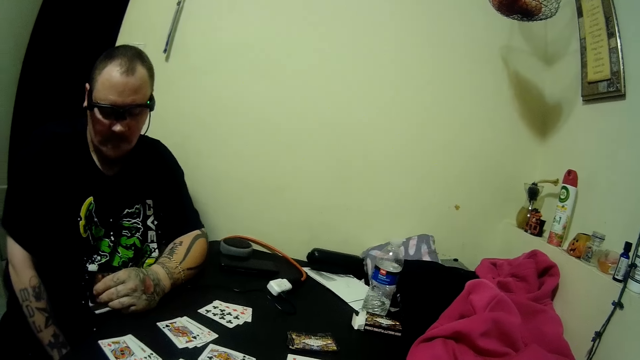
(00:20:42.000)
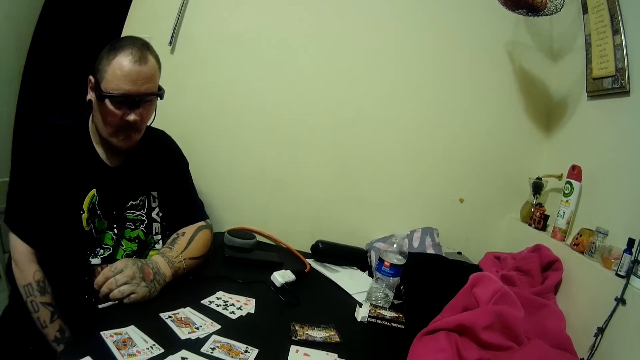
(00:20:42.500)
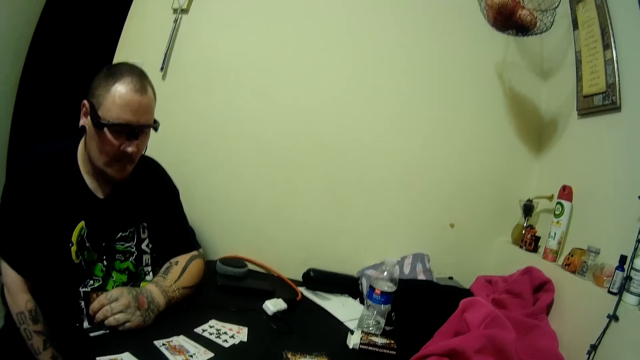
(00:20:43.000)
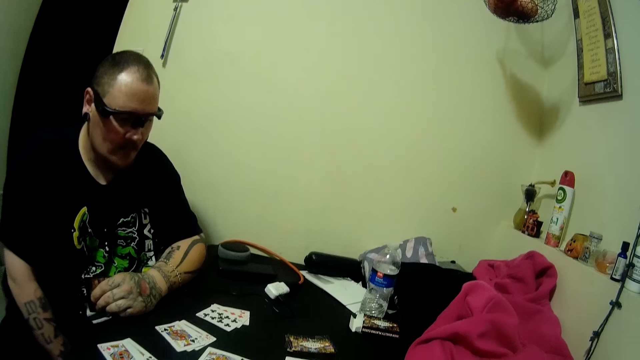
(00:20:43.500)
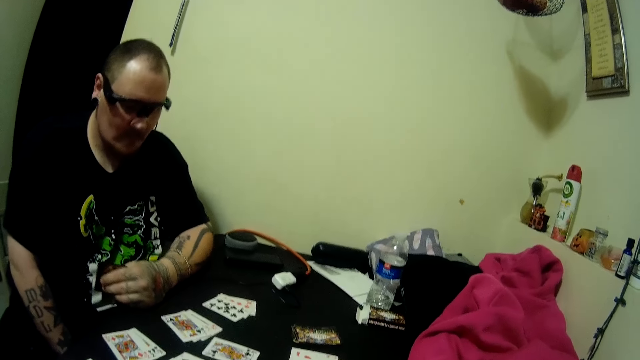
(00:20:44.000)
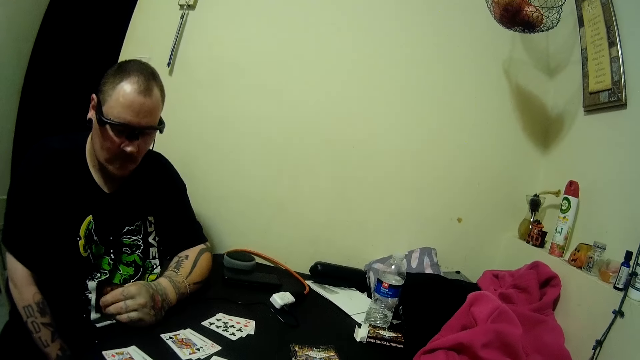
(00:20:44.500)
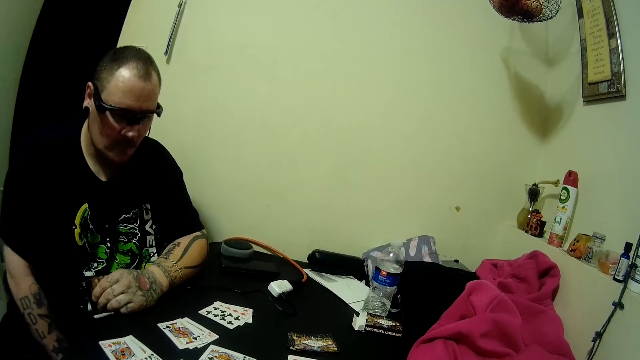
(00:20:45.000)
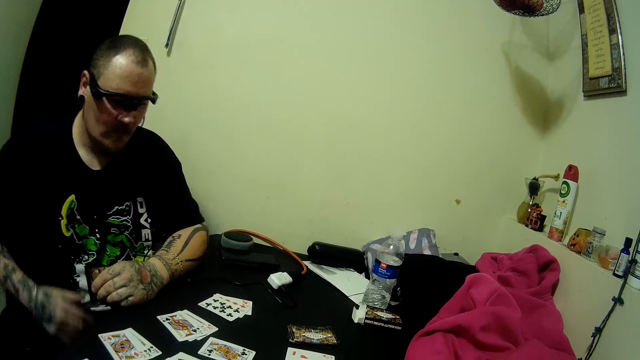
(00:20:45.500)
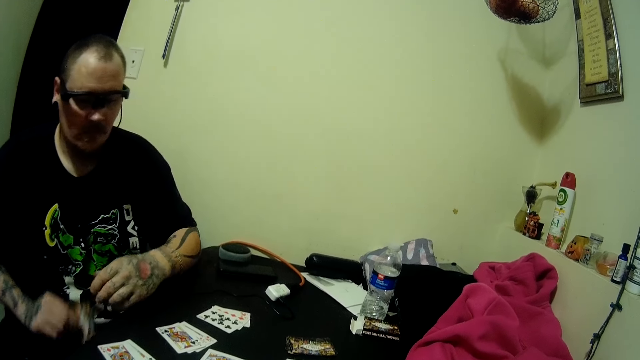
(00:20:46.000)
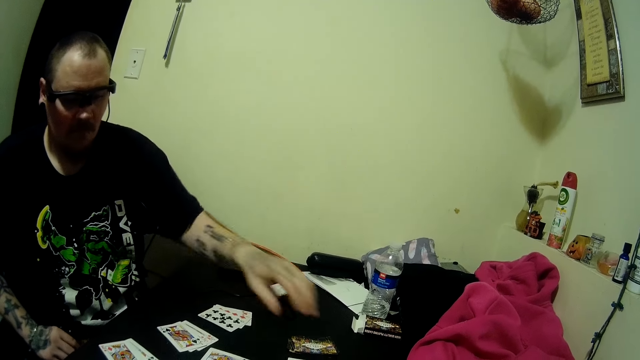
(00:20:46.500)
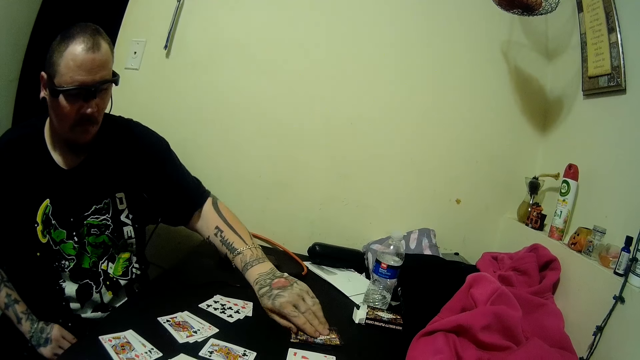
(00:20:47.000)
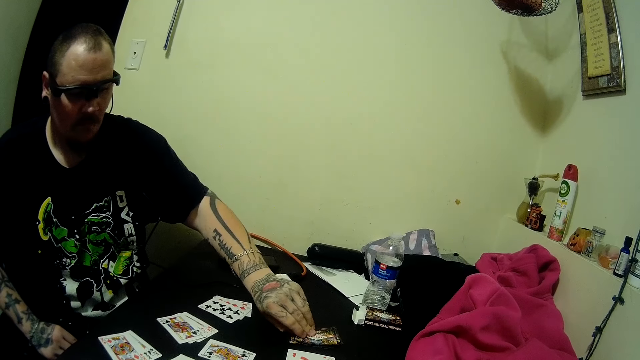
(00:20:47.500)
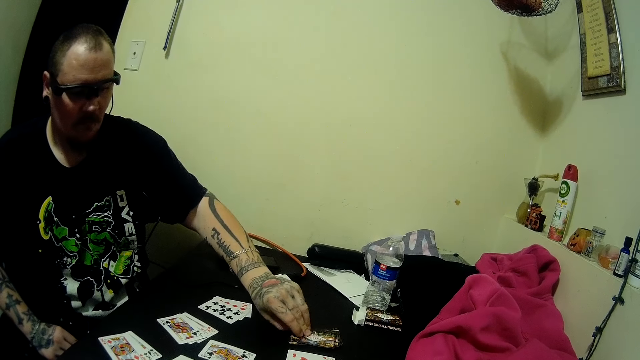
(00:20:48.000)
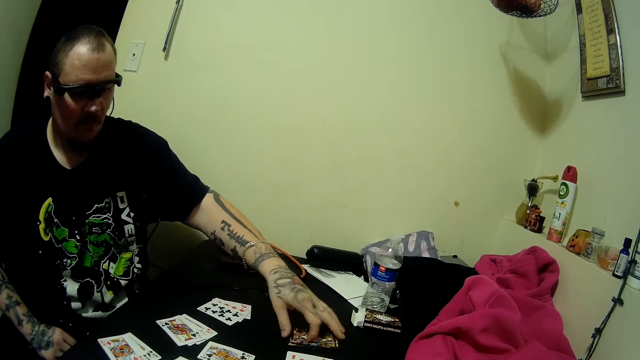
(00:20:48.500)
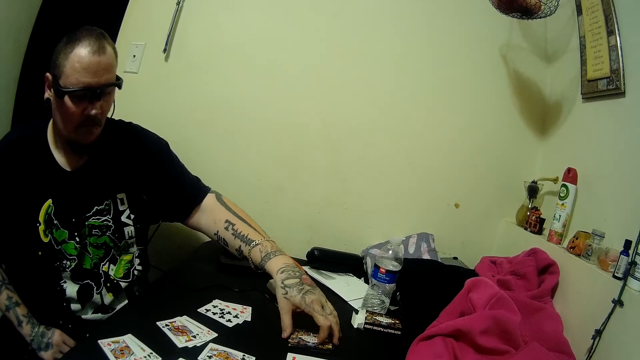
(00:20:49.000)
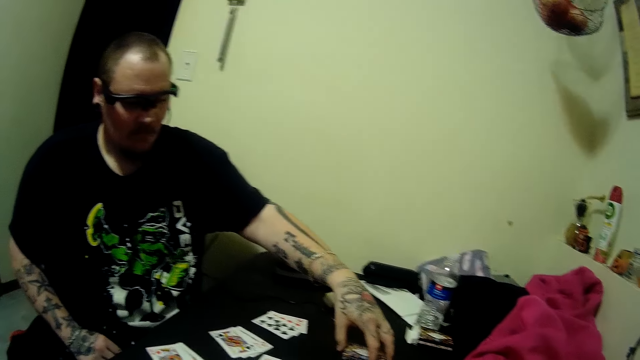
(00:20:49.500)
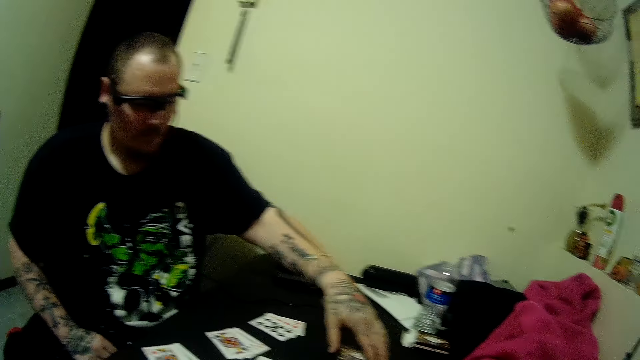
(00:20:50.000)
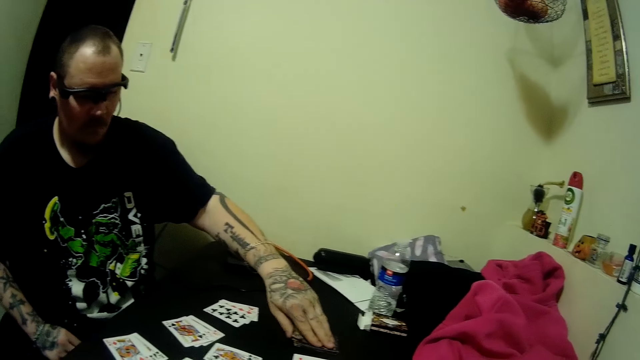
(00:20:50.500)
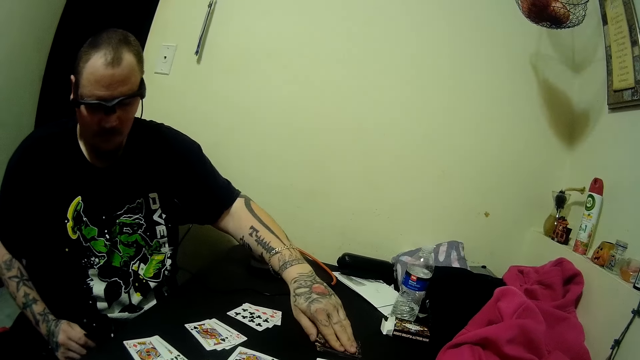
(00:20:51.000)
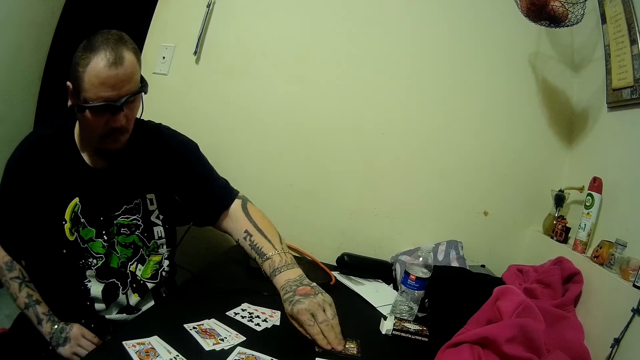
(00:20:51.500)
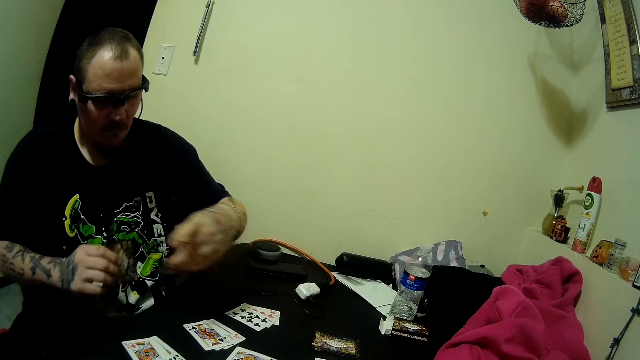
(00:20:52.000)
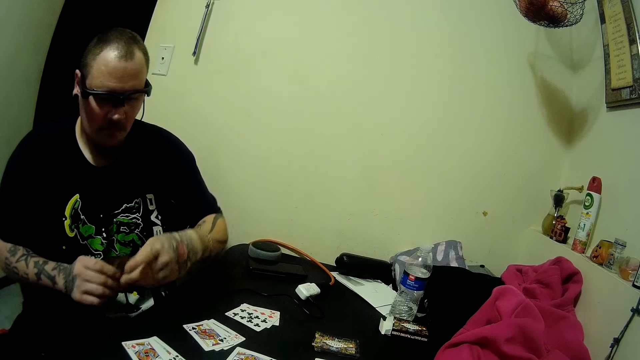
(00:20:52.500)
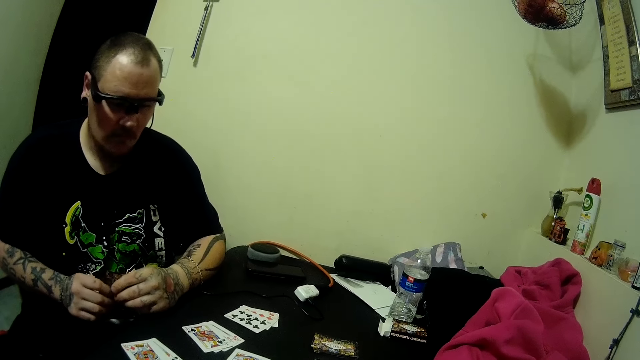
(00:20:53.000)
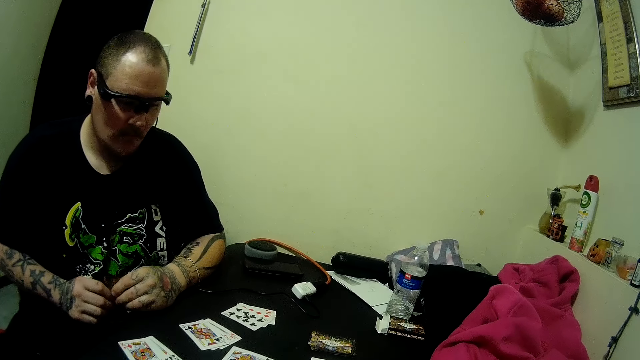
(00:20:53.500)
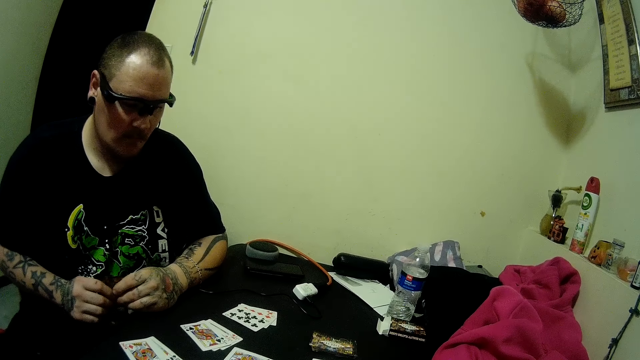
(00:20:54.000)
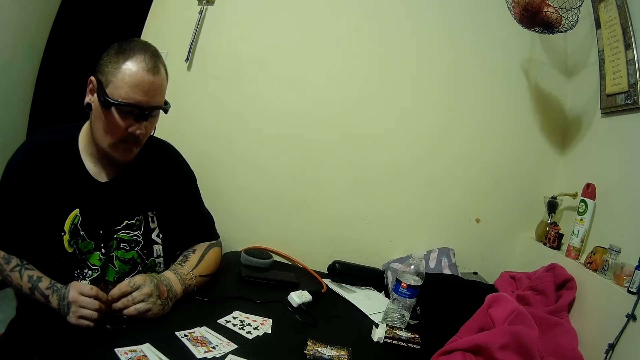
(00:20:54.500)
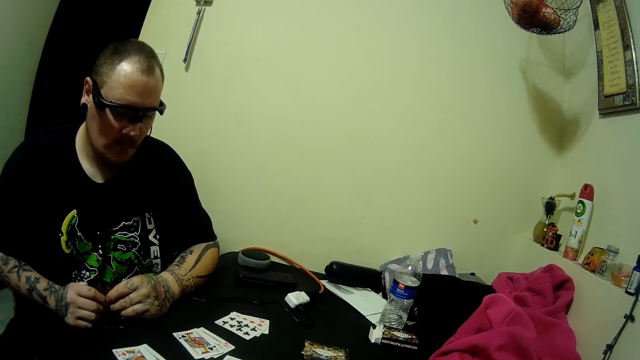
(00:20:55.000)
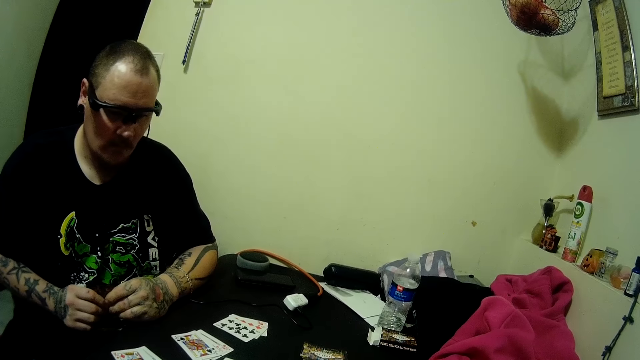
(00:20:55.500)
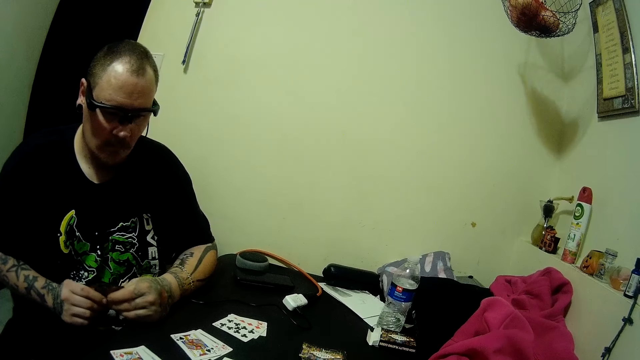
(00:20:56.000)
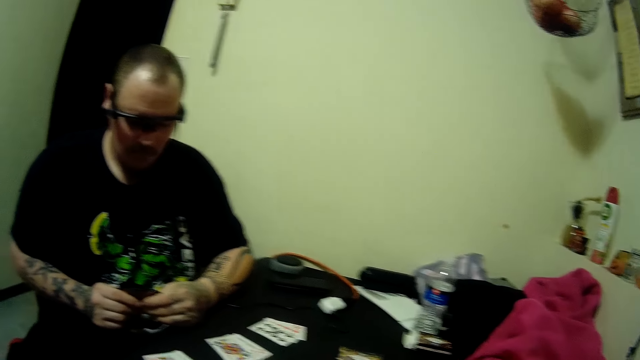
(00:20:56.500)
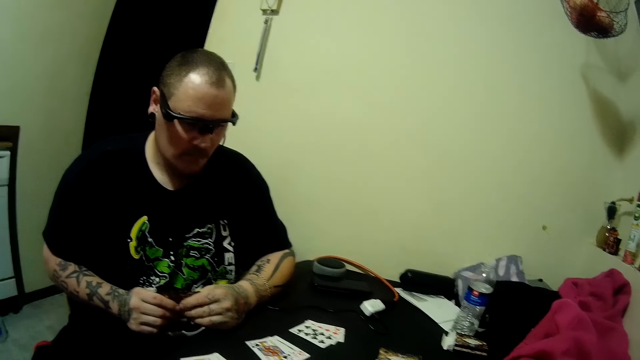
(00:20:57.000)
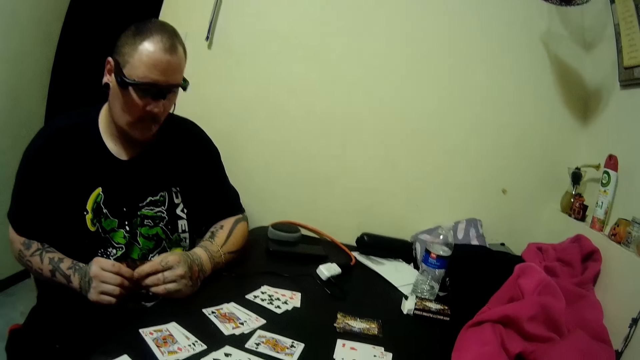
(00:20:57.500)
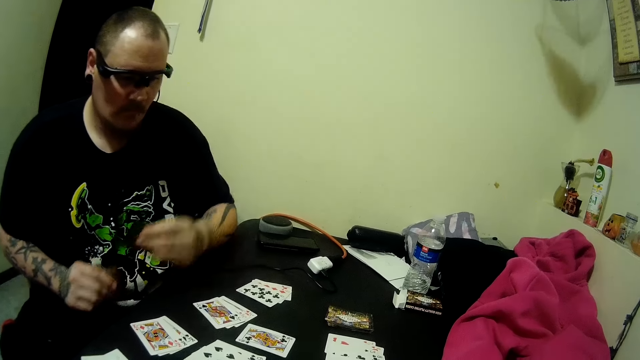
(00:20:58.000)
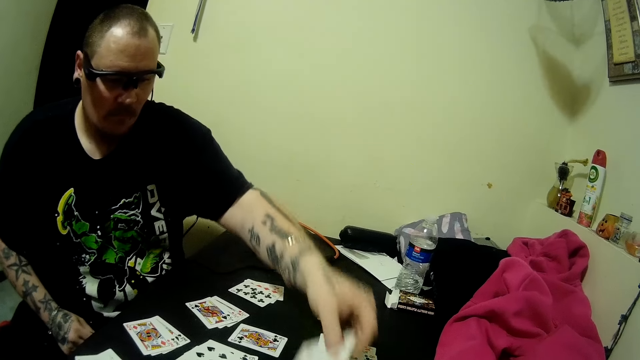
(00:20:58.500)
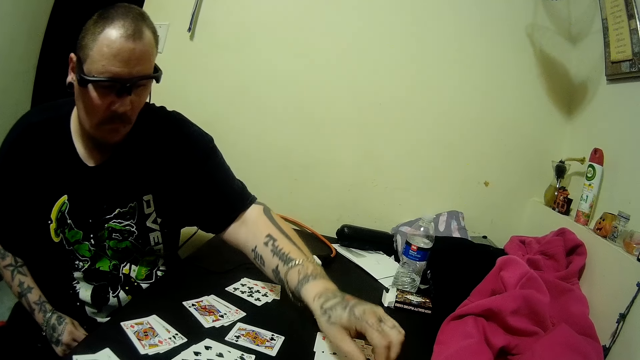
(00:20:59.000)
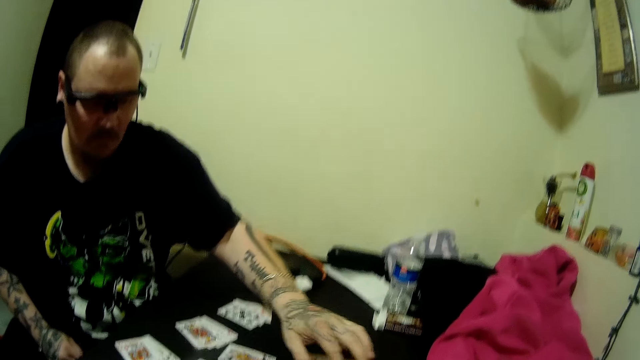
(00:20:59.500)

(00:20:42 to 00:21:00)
A man looks at his cards. He looks around. He picks cards with the other hand. He picks a card from the deck of cards on the table. He holds the cards. He leans his hands on the table. He looks around. He looks at his cards. He looks around. He drops some cards on the table.

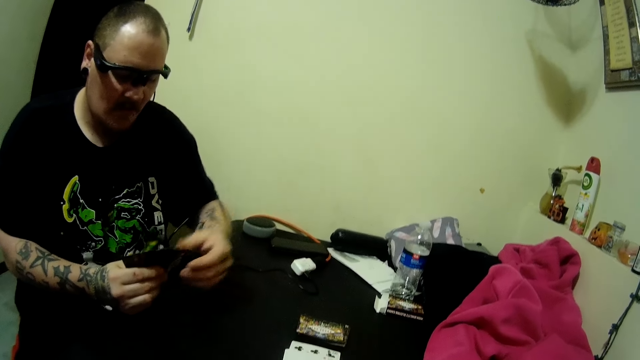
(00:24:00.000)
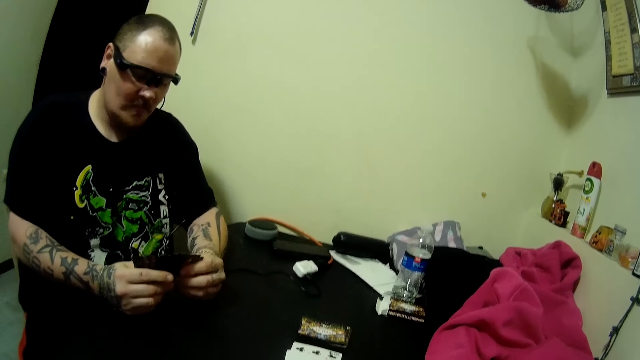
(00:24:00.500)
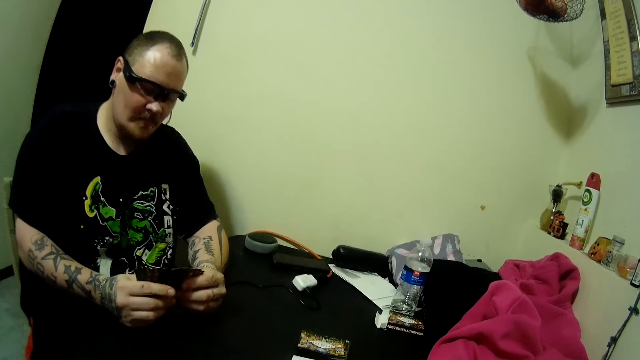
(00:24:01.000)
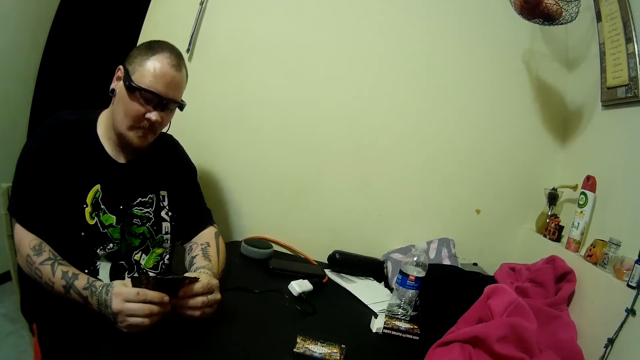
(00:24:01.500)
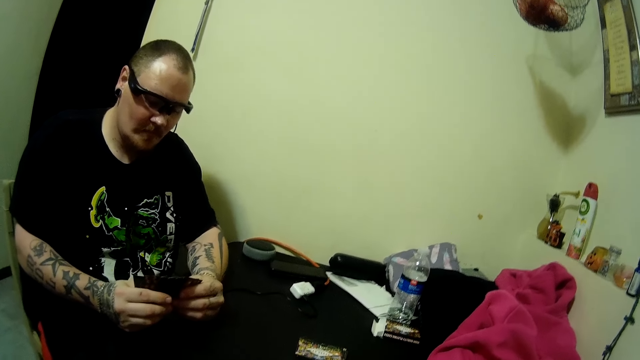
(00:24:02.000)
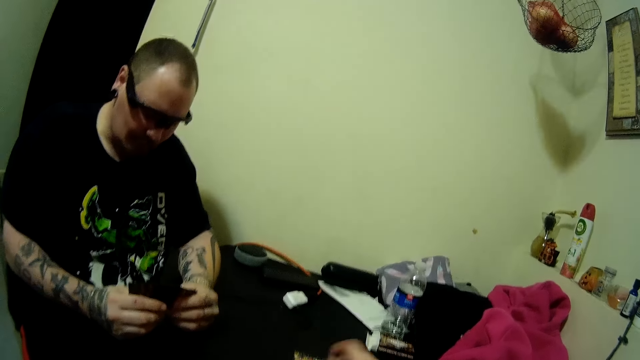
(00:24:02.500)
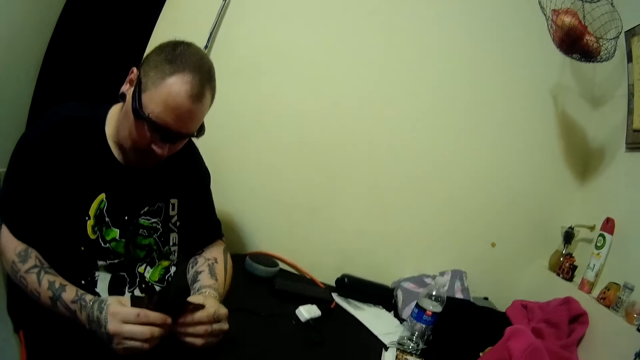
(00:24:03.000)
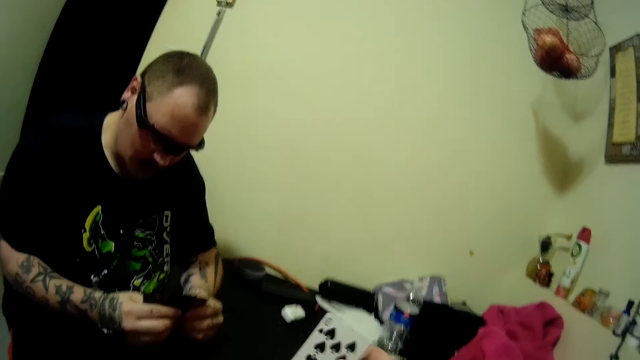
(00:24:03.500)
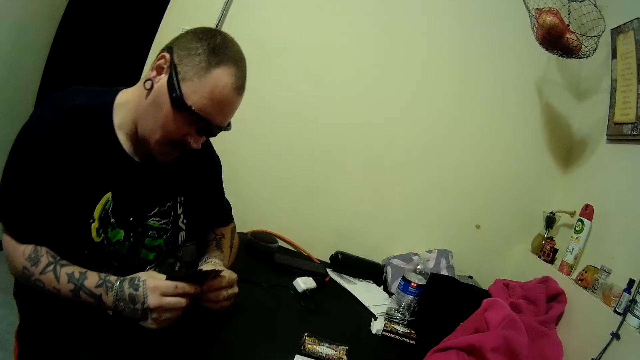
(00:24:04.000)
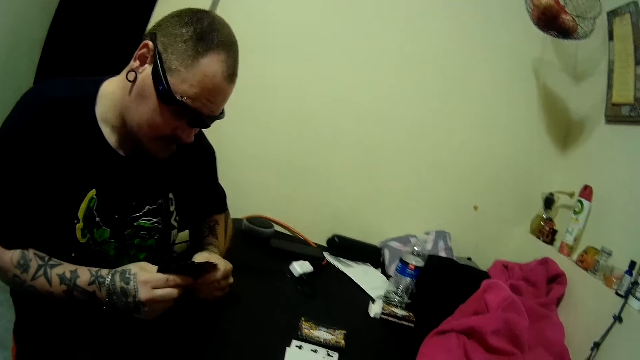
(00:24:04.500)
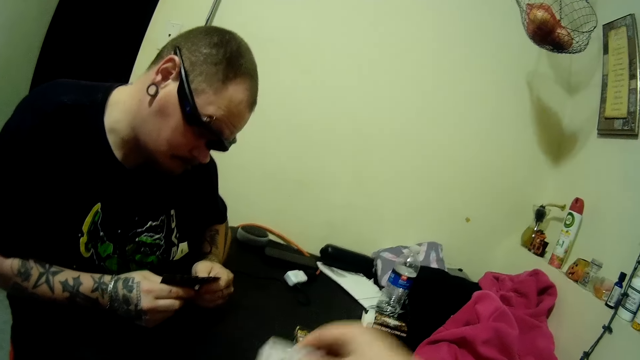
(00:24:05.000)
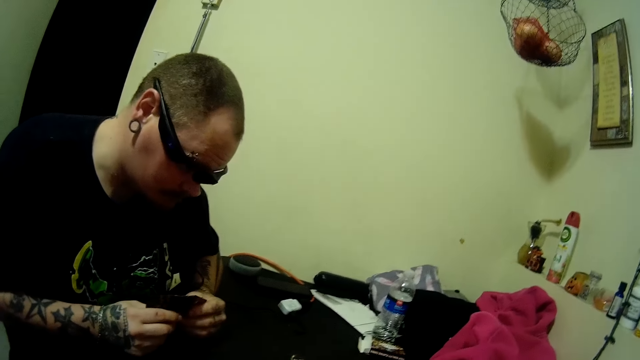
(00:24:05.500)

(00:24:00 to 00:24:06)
A man looks at the play cards. The camera wearer picks up a card on the table.
